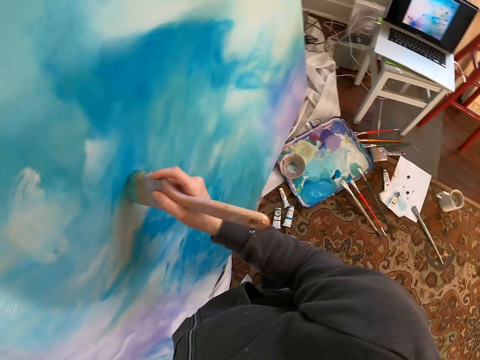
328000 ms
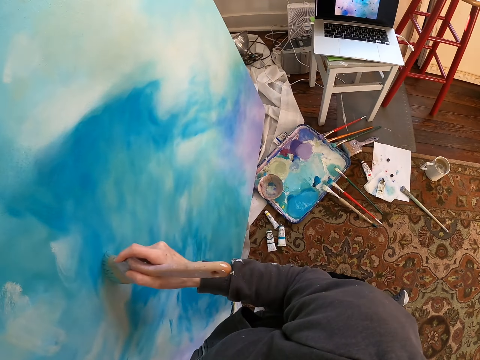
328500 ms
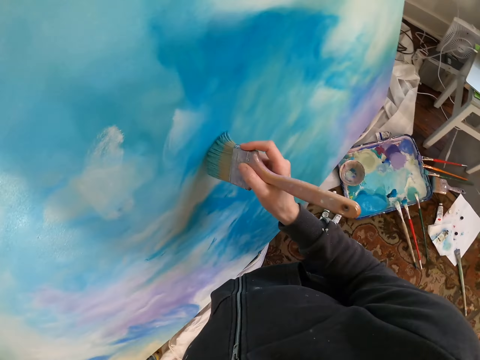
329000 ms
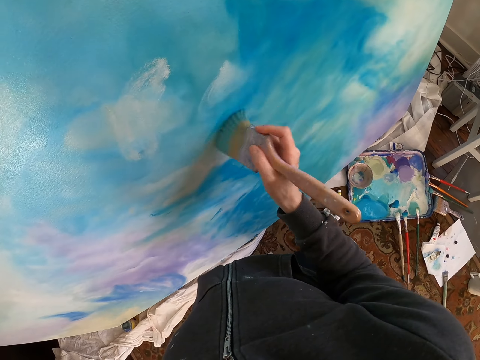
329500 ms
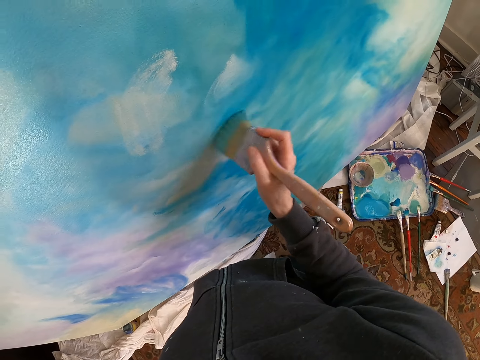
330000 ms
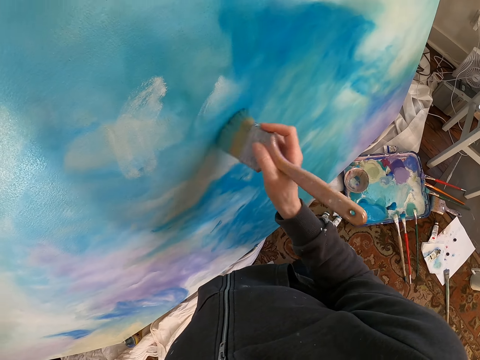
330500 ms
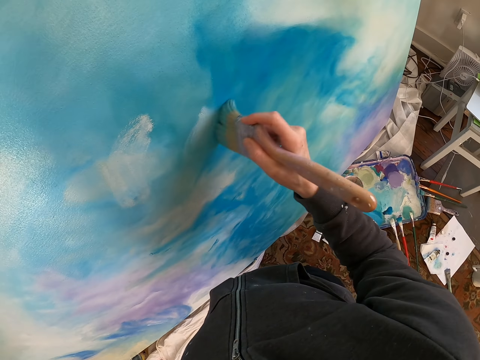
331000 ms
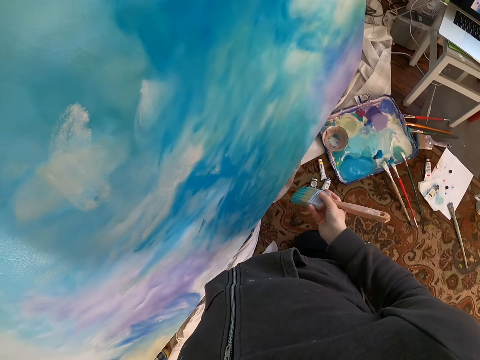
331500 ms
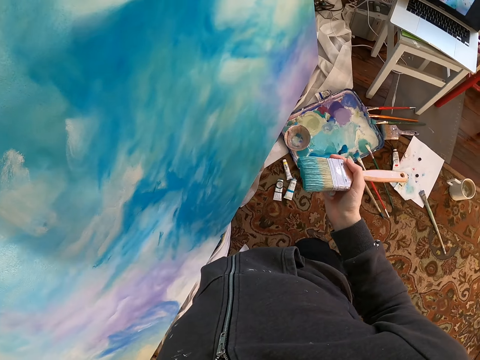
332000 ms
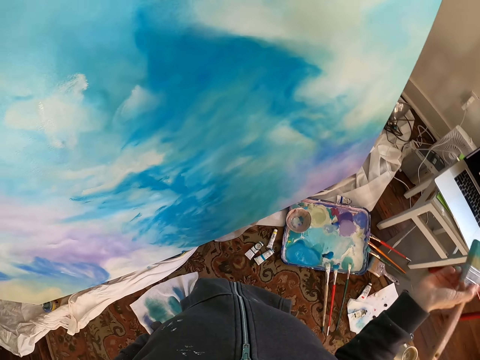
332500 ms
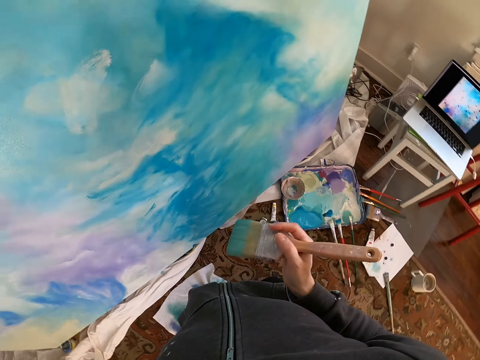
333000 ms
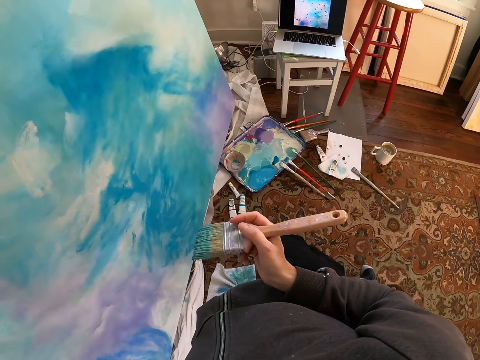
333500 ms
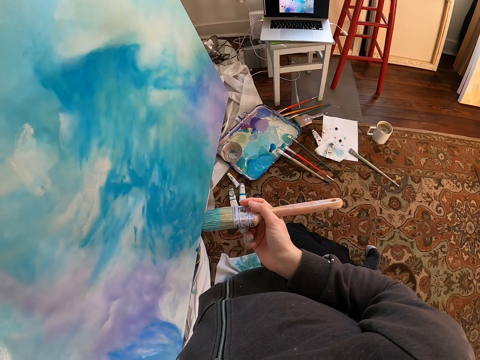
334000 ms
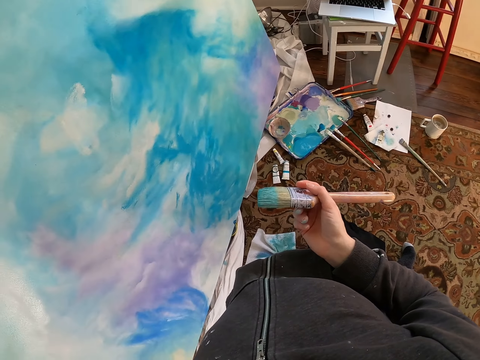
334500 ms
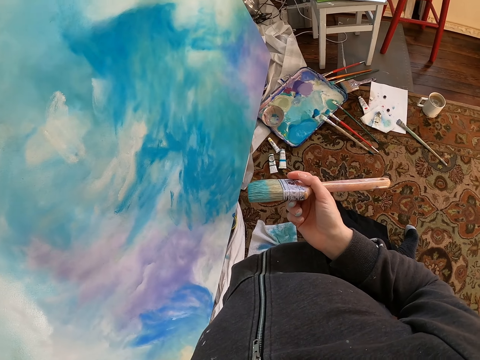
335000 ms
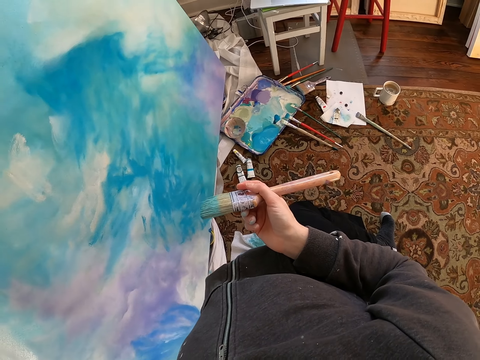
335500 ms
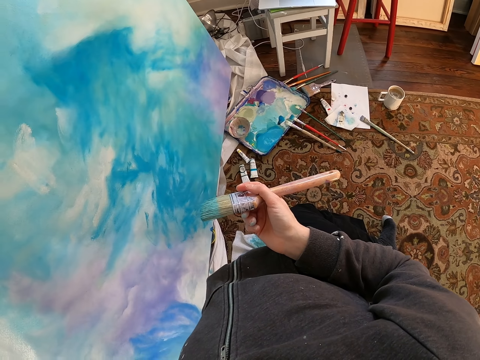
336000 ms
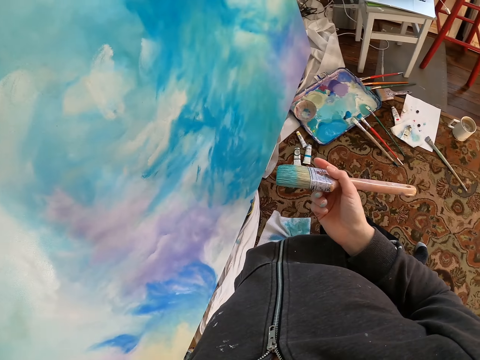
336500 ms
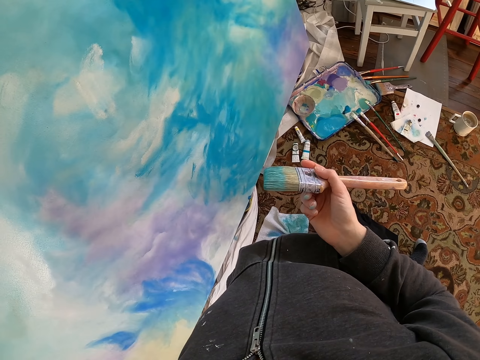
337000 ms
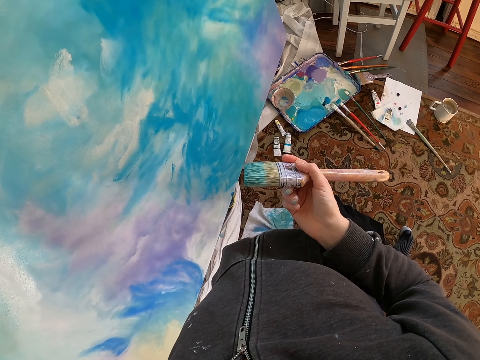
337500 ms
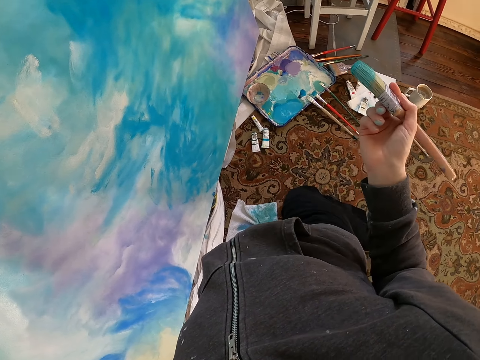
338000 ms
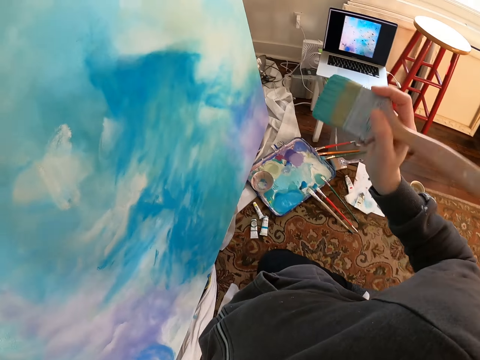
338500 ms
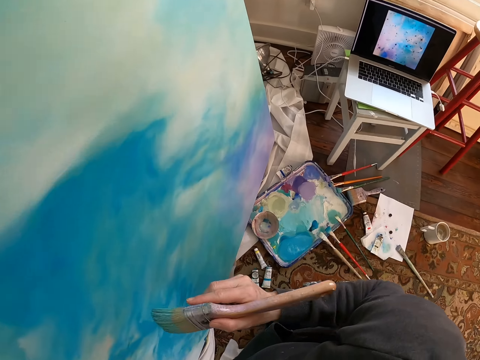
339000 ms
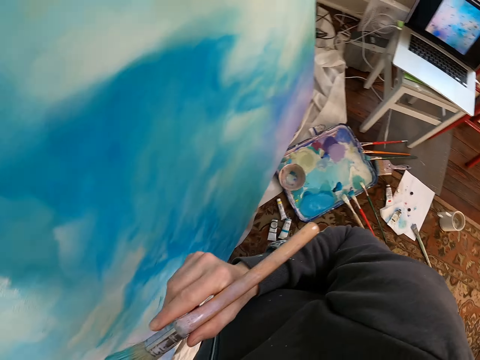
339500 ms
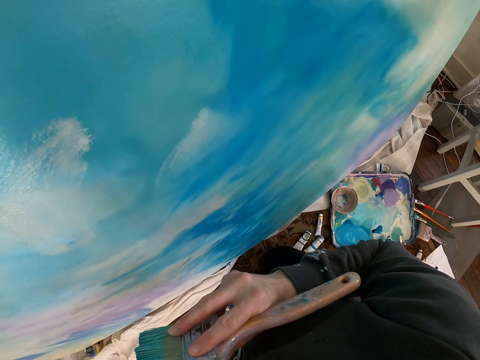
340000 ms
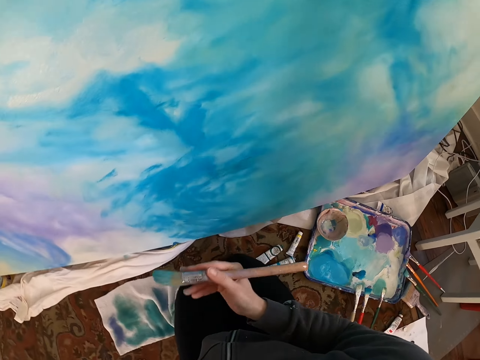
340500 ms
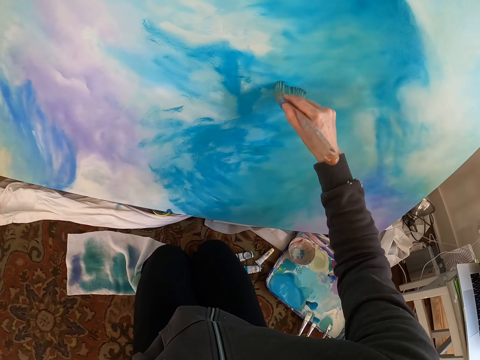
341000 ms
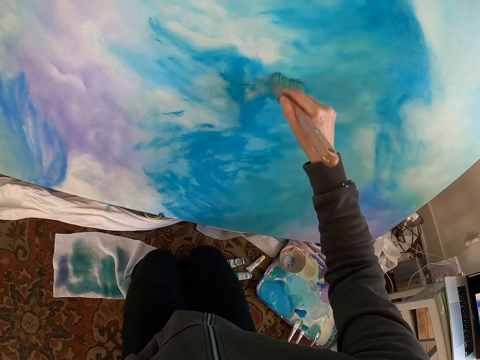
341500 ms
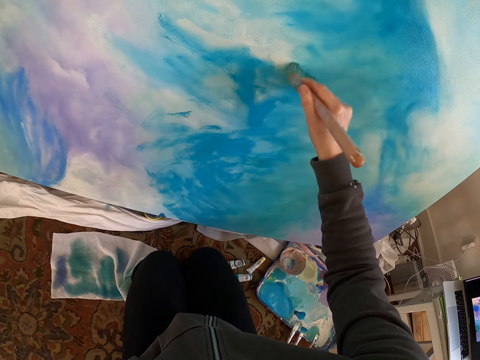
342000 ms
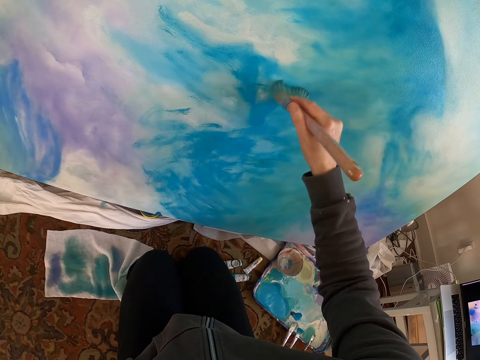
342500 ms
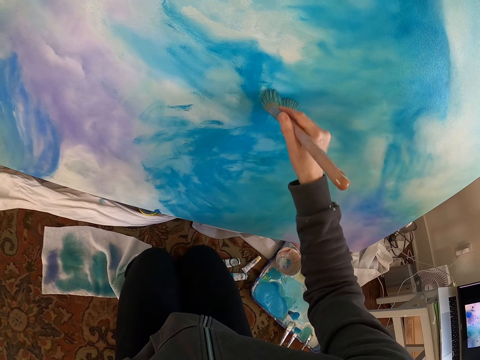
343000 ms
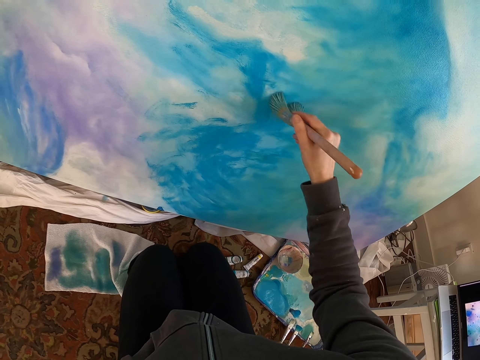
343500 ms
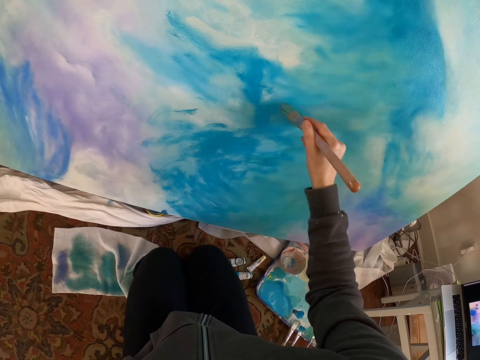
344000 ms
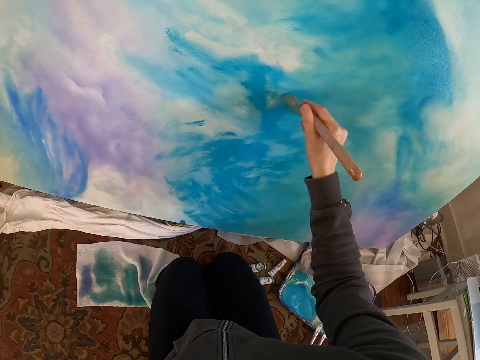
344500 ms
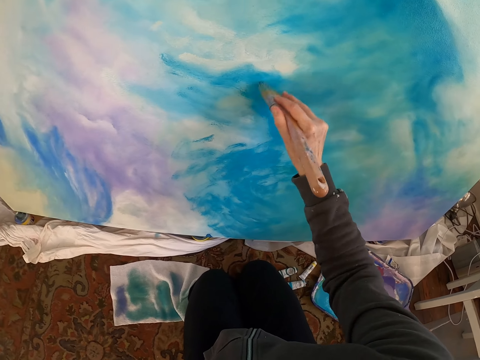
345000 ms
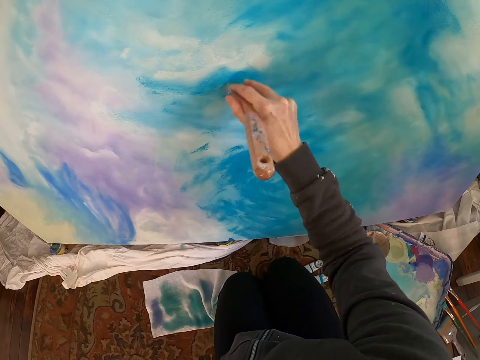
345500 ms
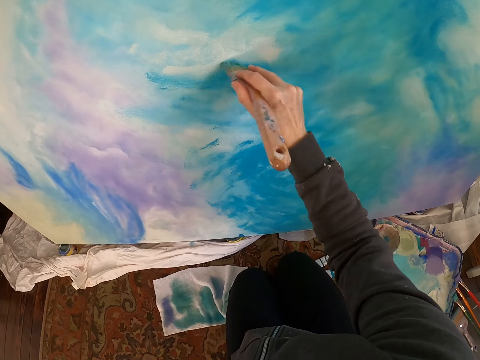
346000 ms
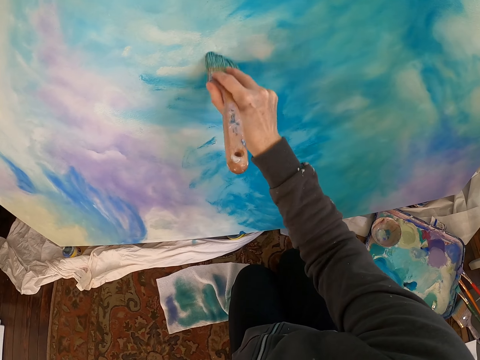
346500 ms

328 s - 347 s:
The camera wearer removes the brush from the painting. They look at the painting. They paint the painting with the brush.

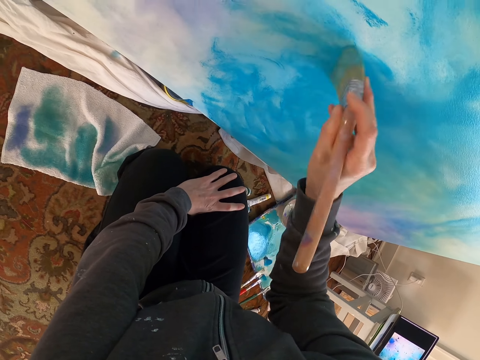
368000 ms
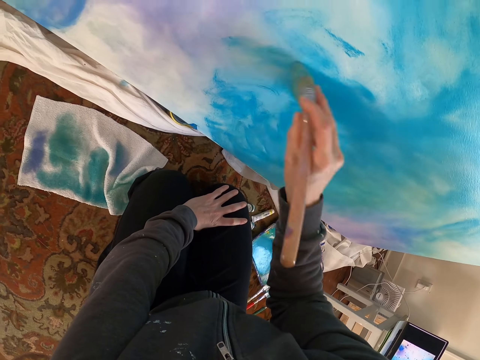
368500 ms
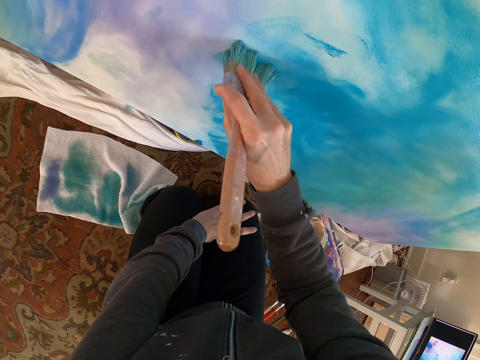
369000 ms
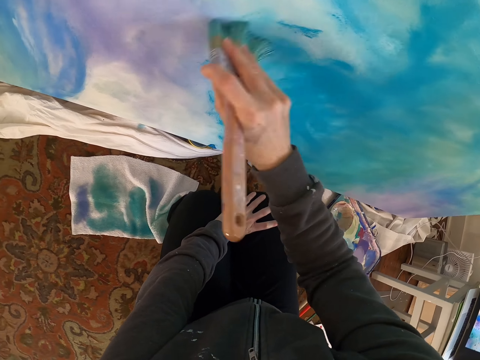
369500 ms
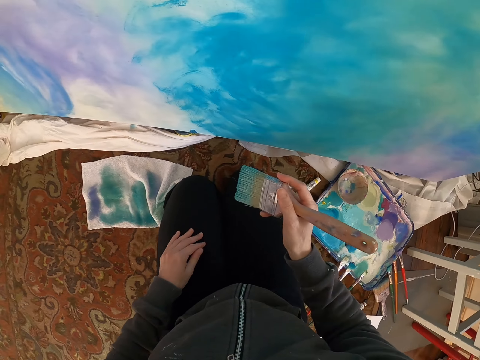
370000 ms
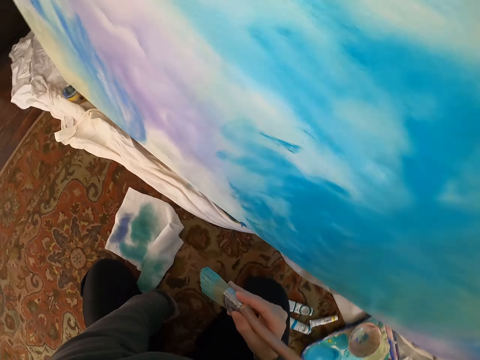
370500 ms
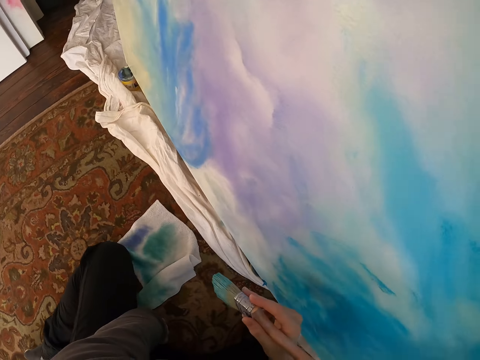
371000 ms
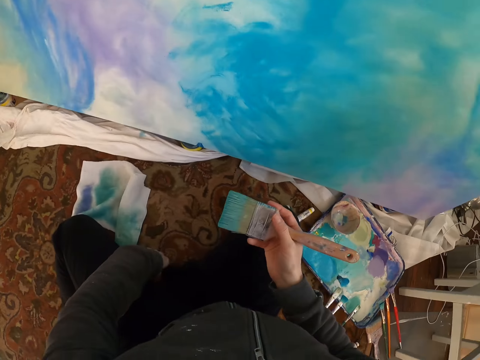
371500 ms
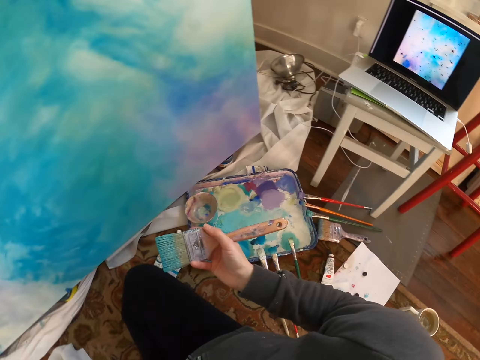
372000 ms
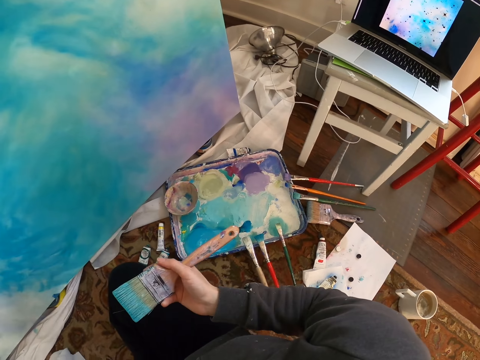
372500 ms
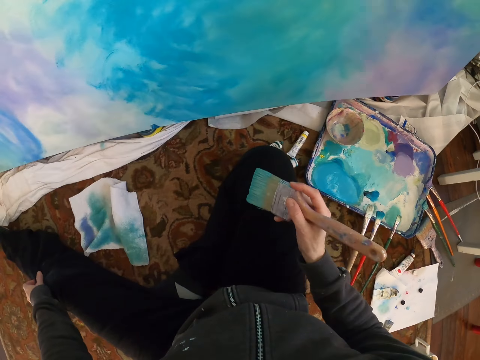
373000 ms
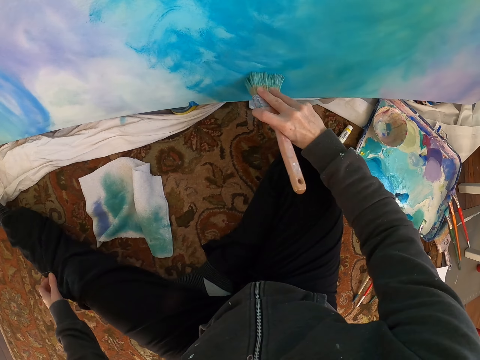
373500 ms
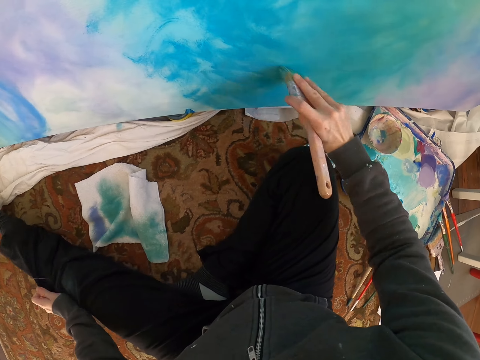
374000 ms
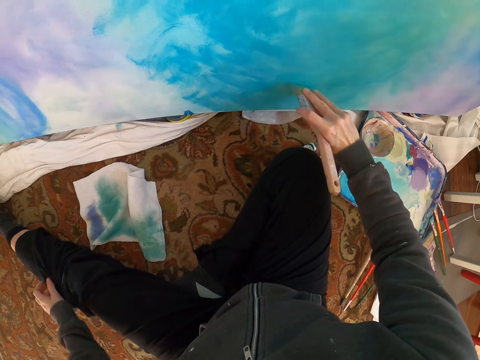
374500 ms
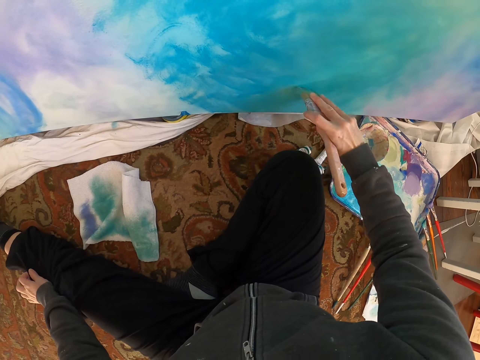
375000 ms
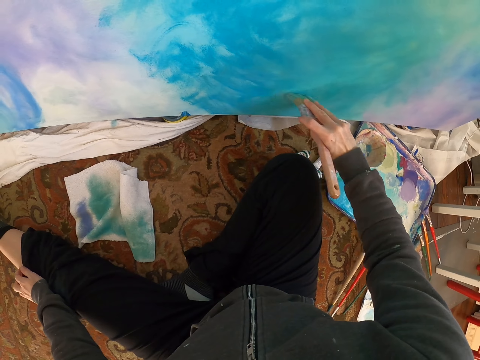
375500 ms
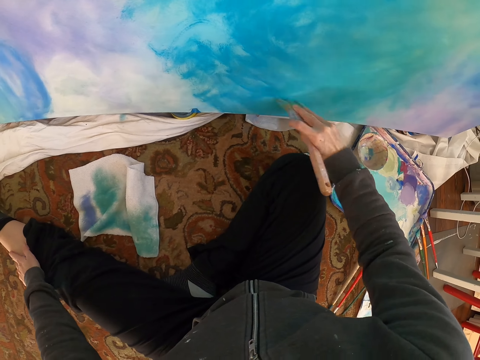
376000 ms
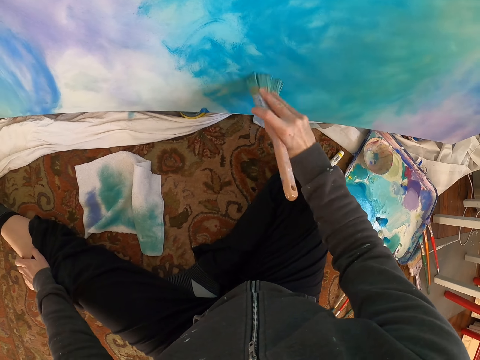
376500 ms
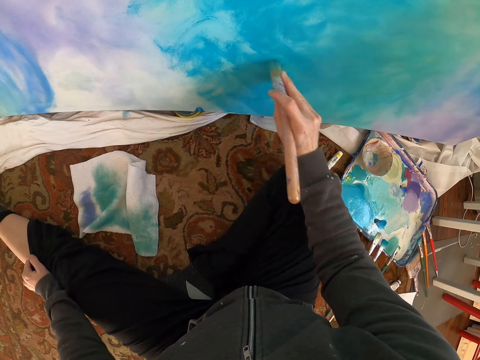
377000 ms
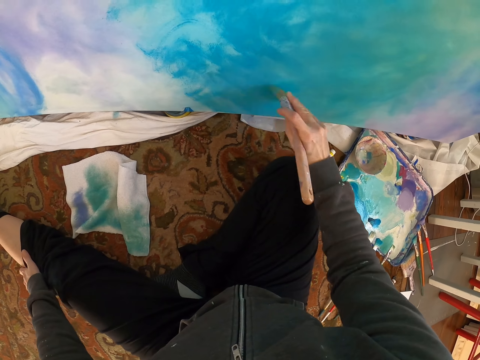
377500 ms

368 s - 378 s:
The camera wearer removes the brush from the painting. They look around. They paint the painting with the brush.
